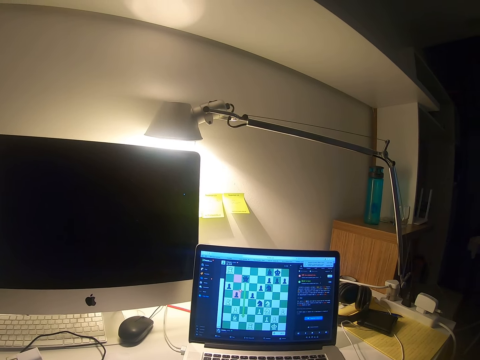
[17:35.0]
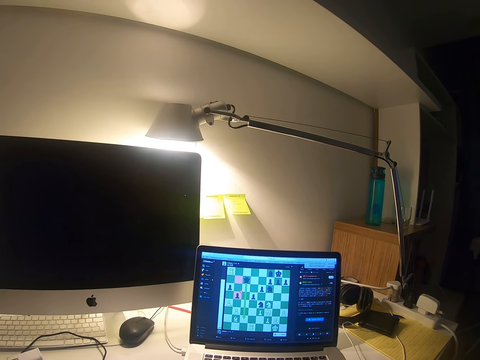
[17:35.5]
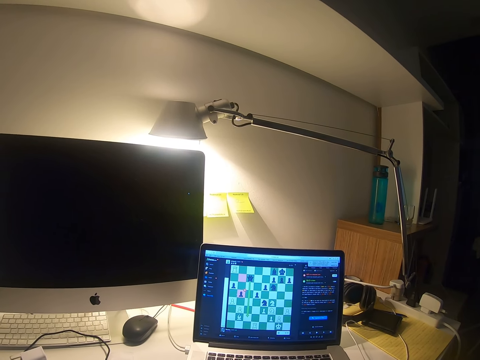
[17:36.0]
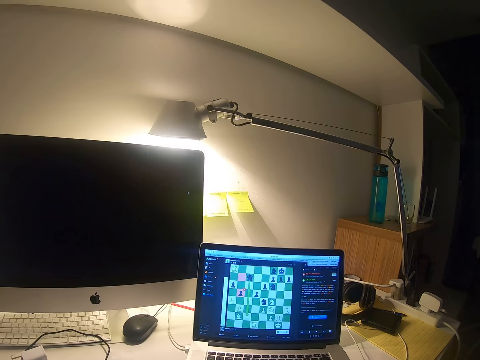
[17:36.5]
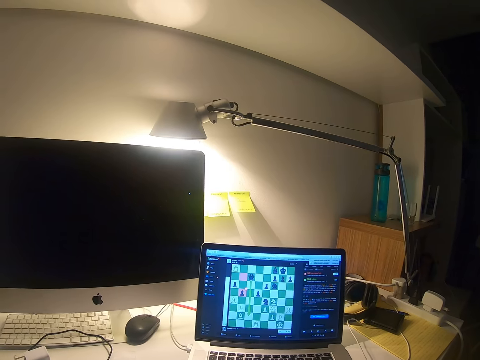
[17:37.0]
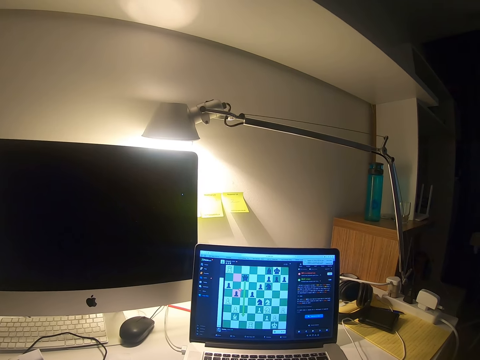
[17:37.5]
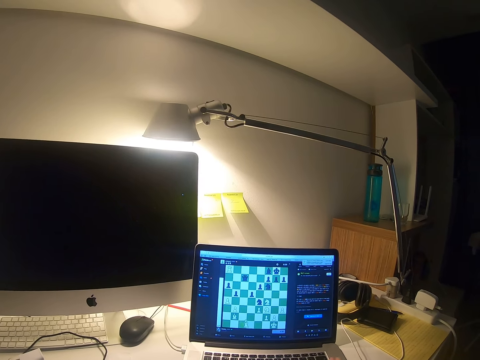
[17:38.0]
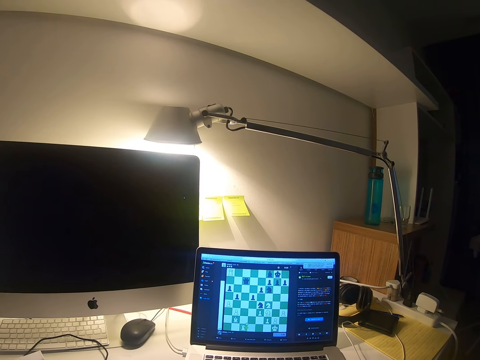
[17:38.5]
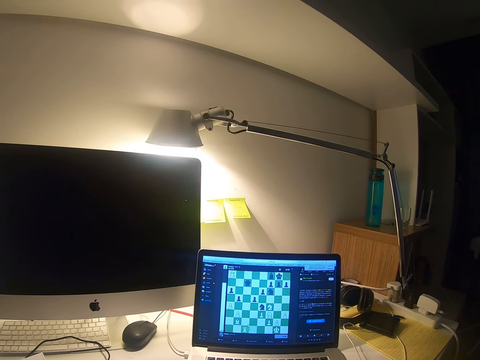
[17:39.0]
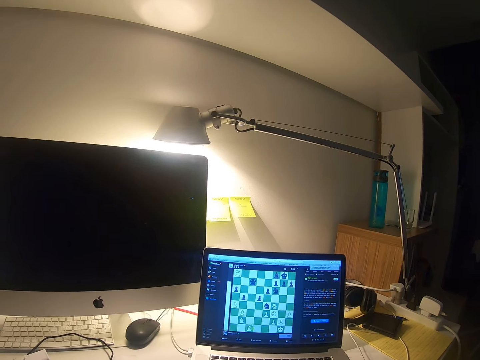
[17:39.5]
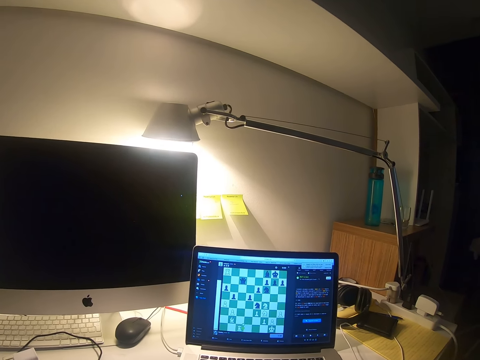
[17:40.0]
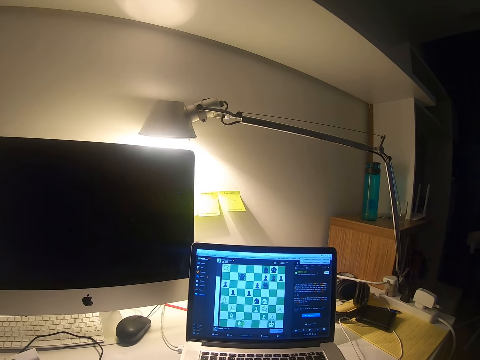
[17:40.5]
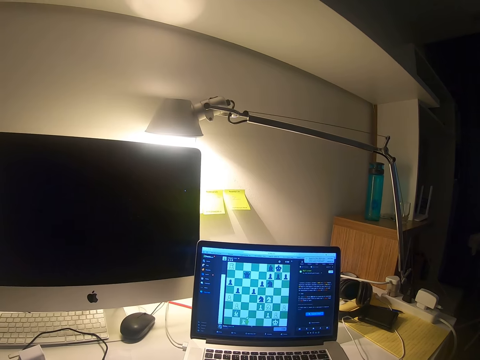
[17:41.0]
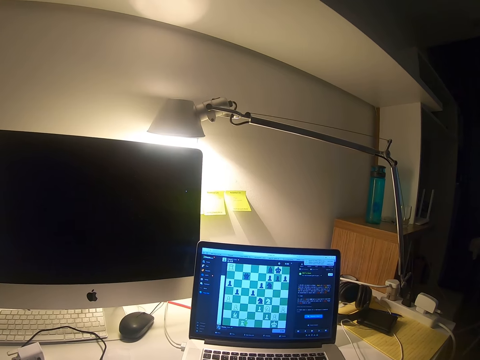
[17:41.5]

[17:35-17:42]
The camera wearer lifts a finger.

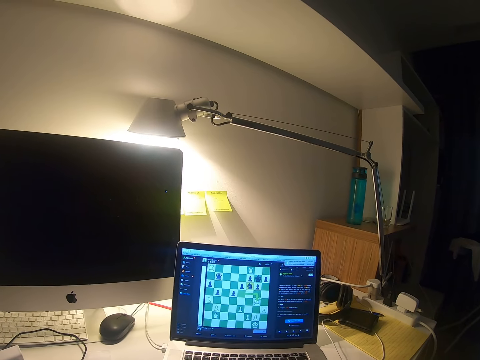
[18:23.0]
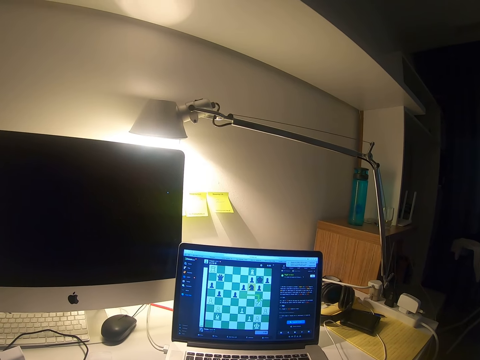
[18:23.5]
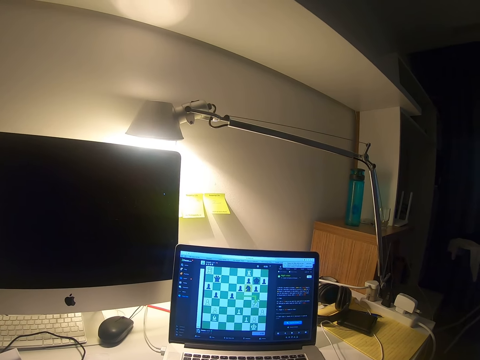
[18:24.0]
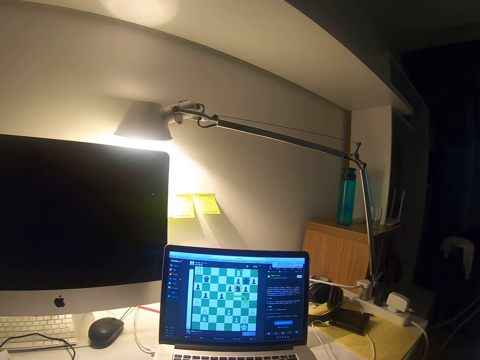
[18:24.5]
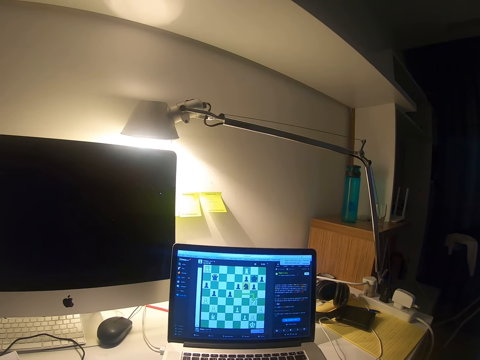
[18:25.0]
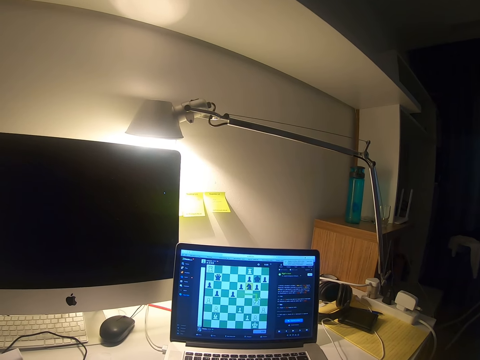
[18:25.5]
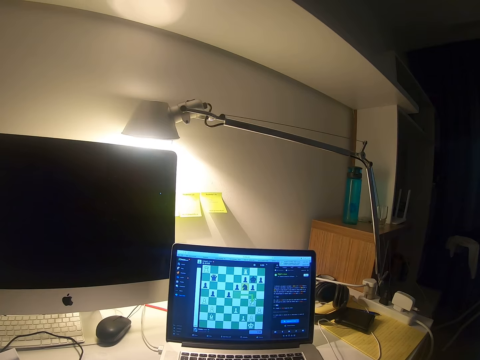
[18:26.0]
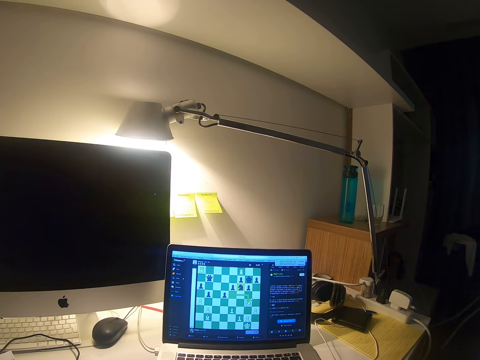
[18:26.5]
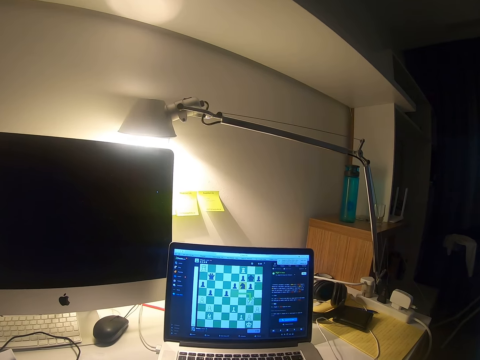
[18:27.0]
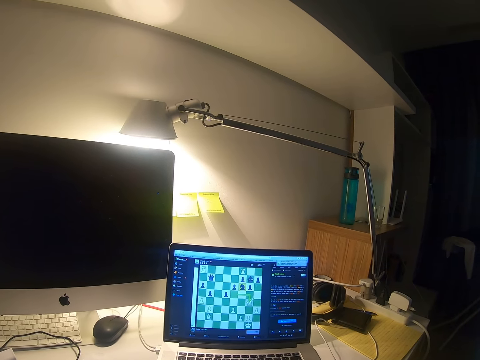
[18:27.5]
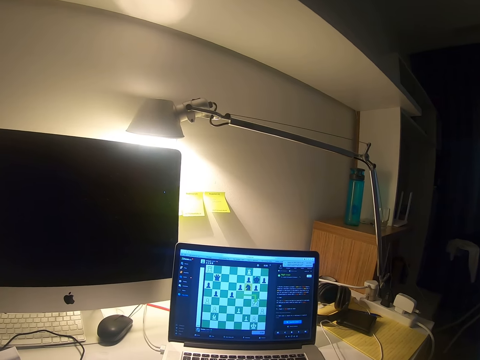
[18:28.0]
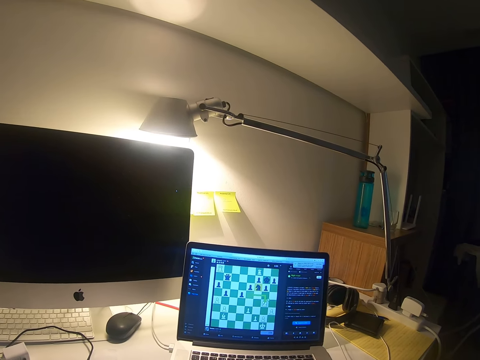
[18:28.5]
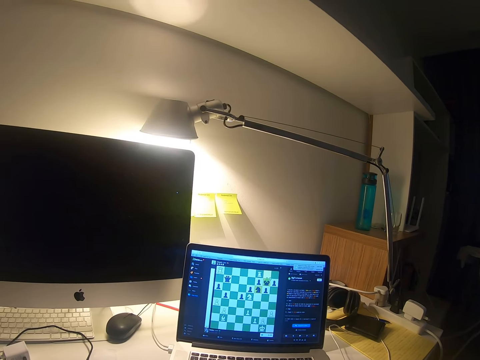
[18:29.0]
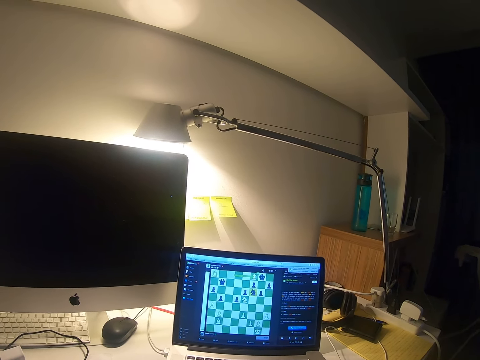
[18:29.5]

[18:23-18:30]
The camera wearer scrolls the laptop using the keyboard mouse.

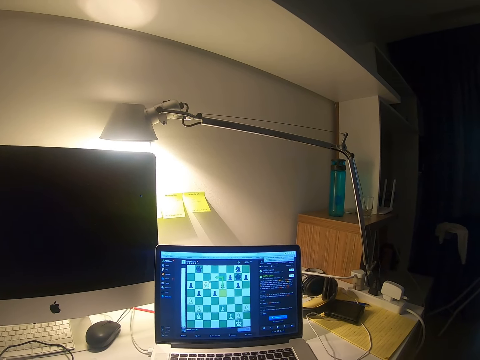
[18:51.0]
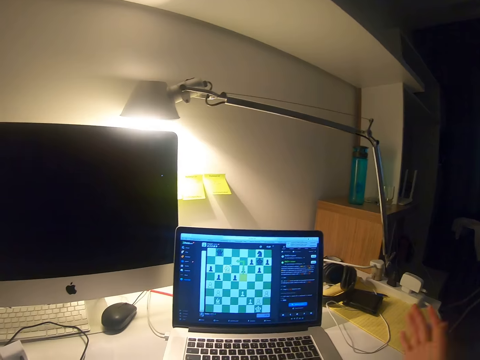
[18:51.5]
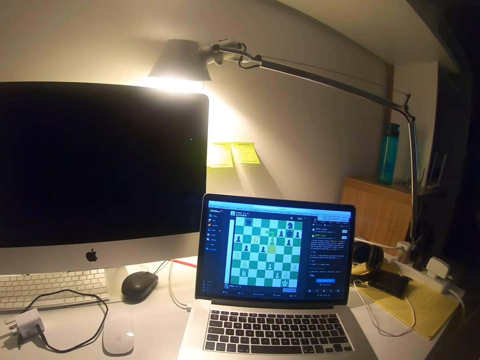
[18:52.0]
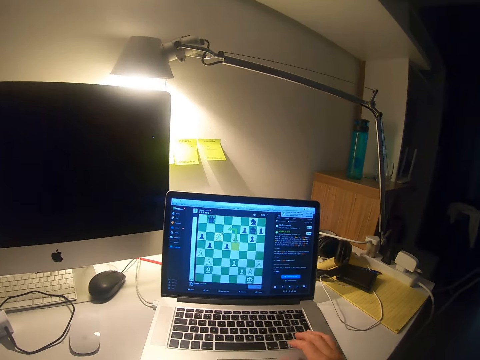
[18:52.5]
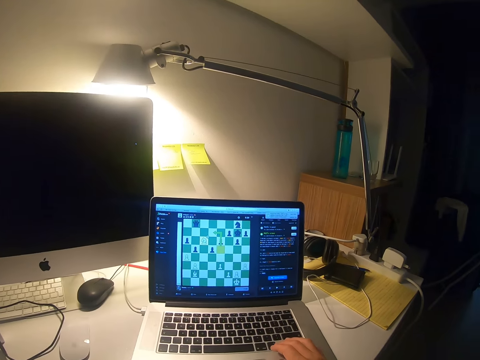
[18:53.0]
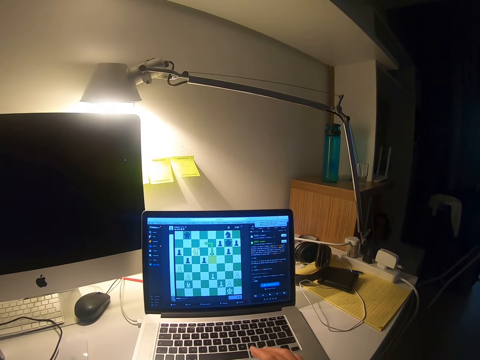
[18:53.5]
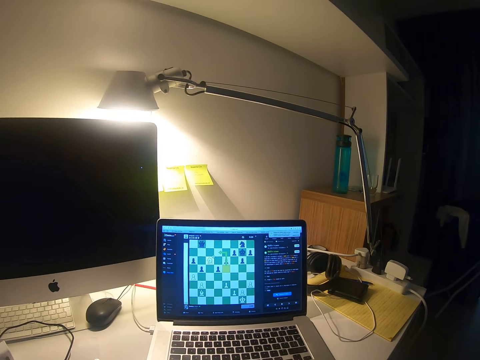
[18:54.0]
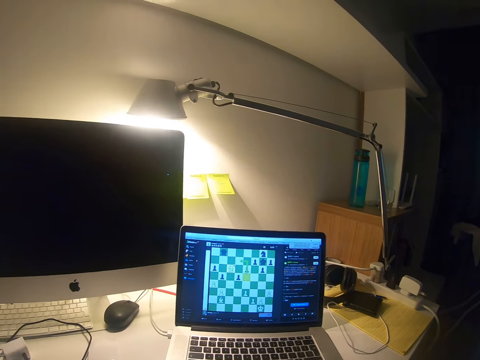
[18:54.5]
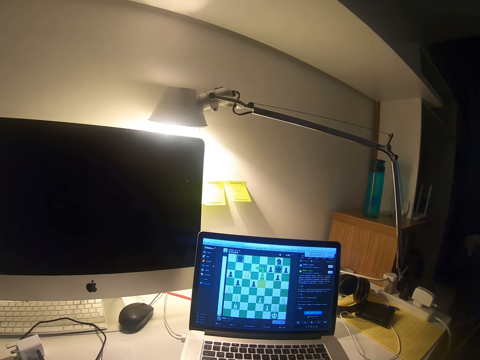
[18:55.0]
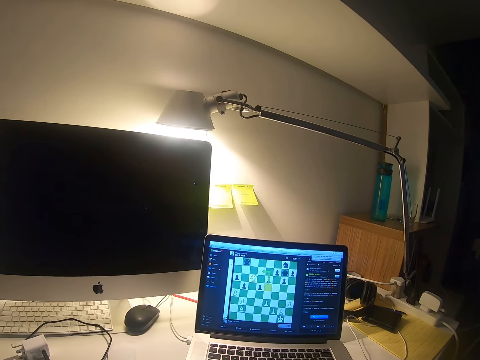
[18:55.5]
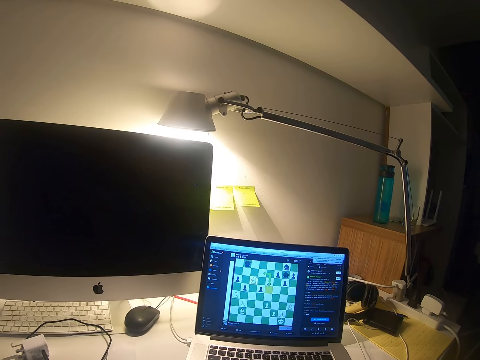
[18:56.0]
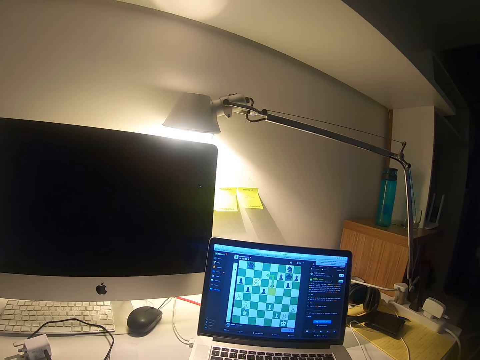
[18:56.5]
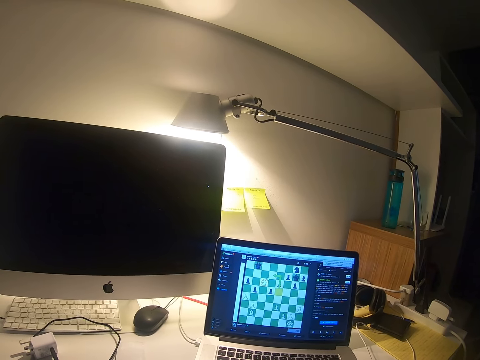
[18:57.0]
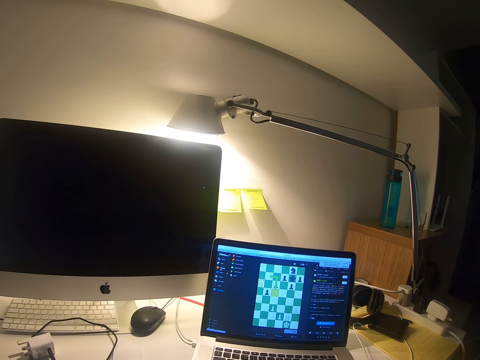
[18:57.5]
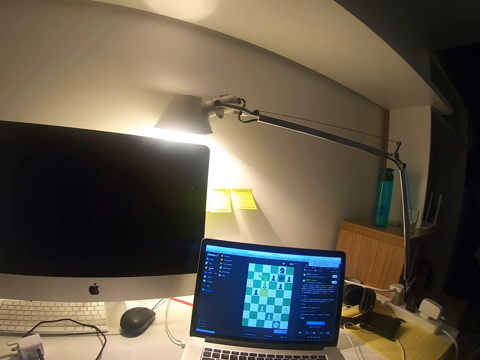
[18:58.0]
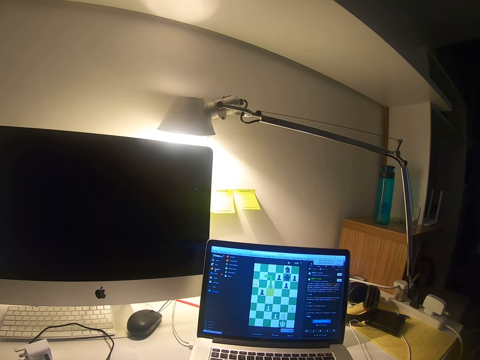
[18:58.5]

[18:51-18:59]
The camera wearer lifts his hand. He puts down his hand. He plays chess on the laptop.

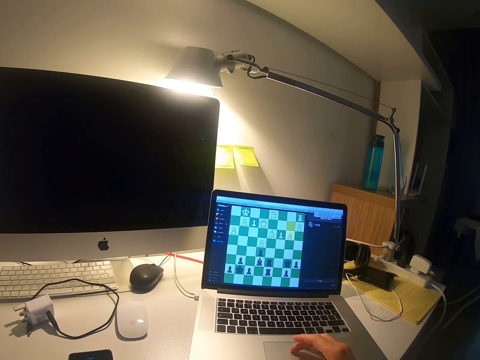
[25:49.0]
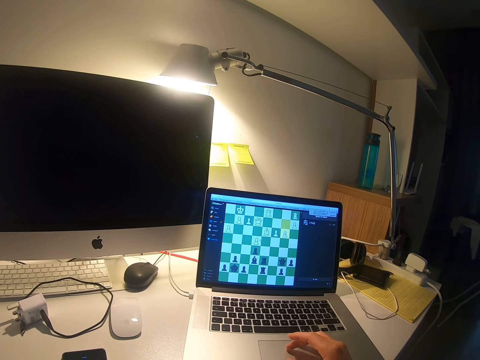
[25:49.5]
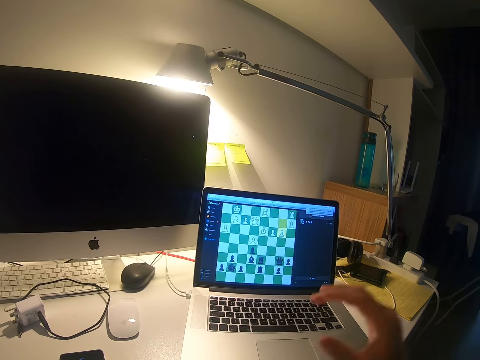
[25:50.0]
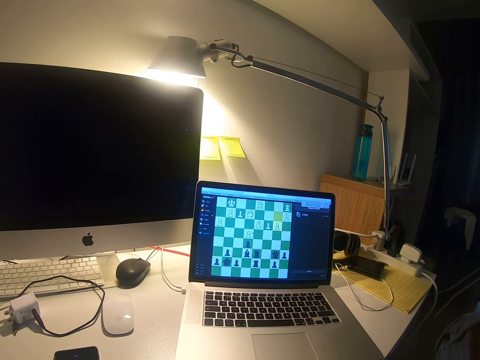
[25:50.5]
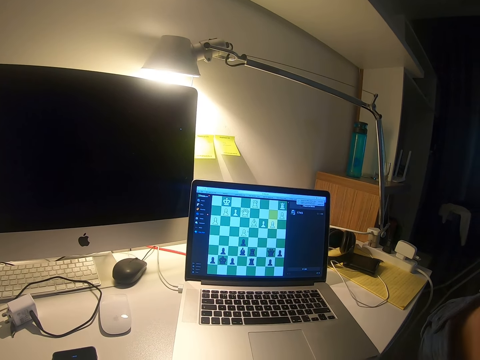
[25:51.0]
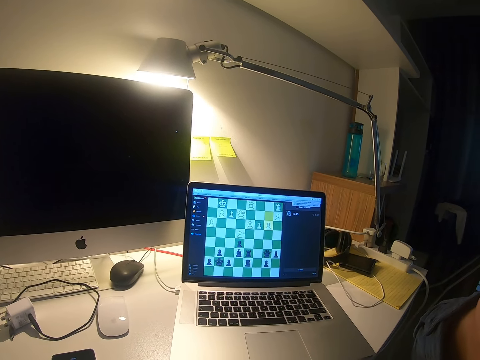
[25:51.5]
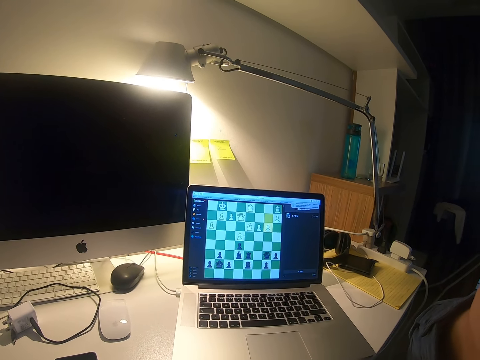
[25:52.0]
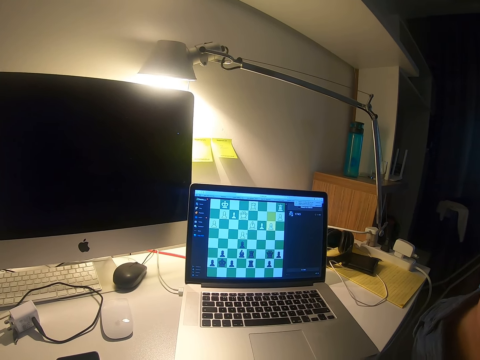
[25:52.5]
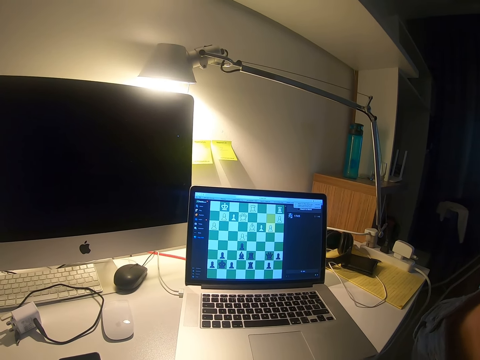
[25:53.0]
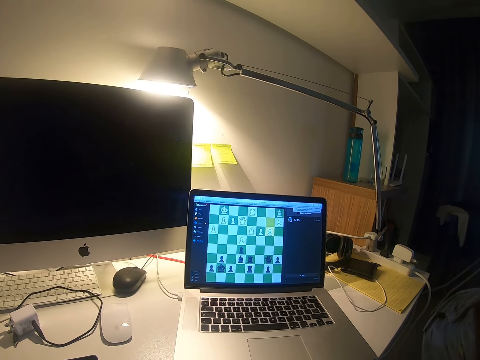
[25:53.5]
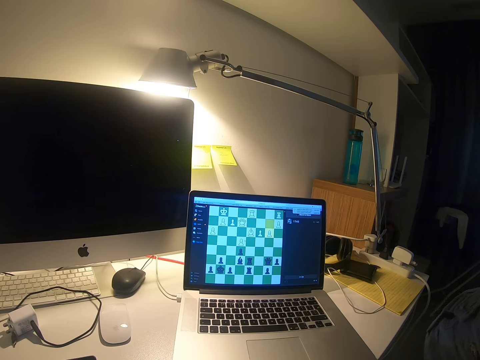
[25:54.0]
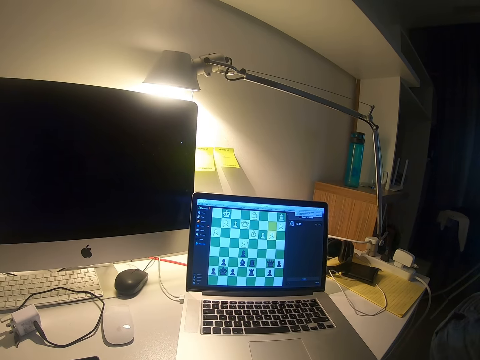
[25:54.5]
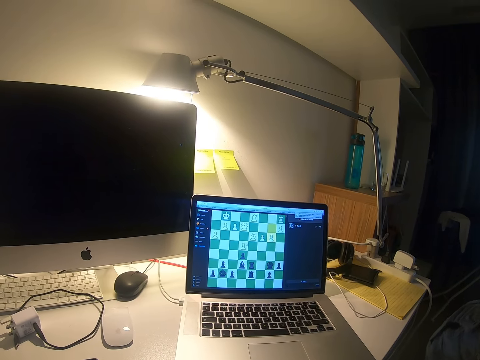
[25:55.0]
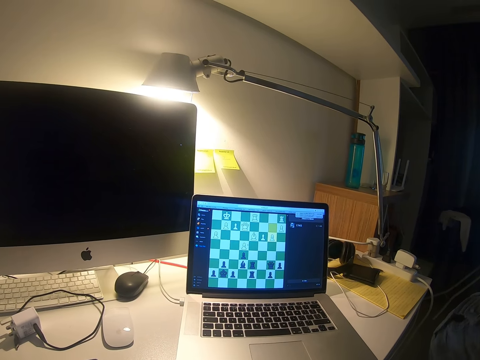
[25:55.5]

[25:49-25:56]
The camera wearer adjusts the camera. He lifts his hand.
